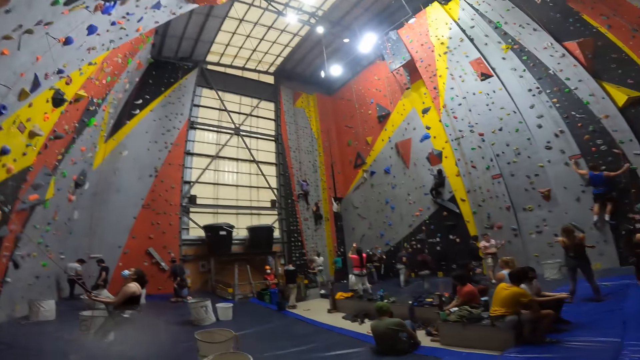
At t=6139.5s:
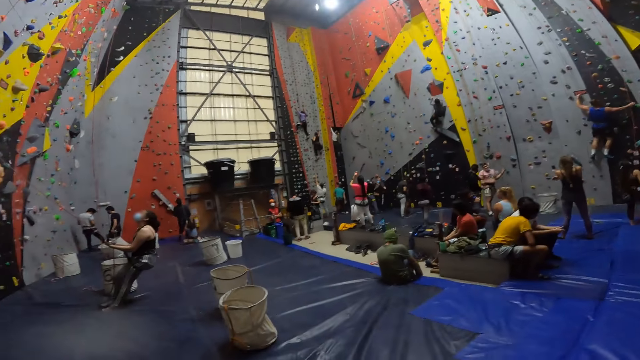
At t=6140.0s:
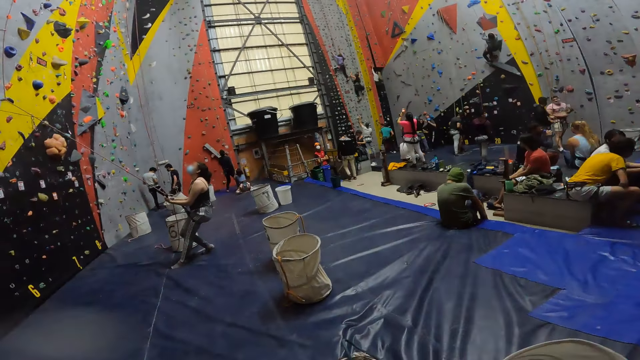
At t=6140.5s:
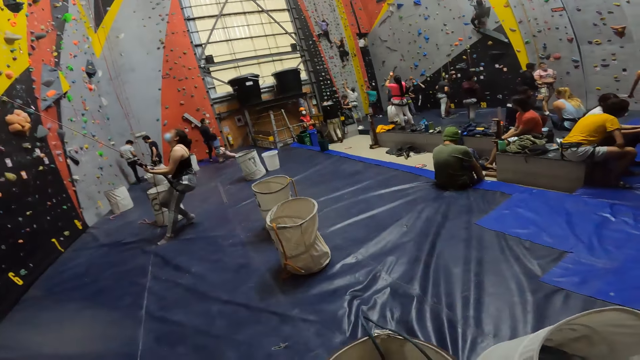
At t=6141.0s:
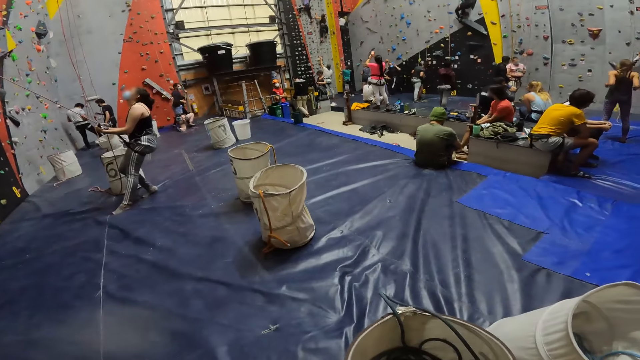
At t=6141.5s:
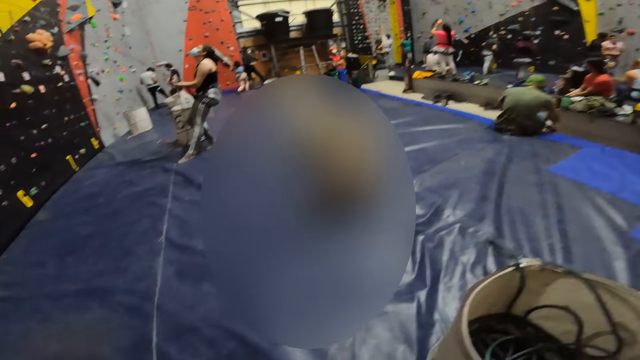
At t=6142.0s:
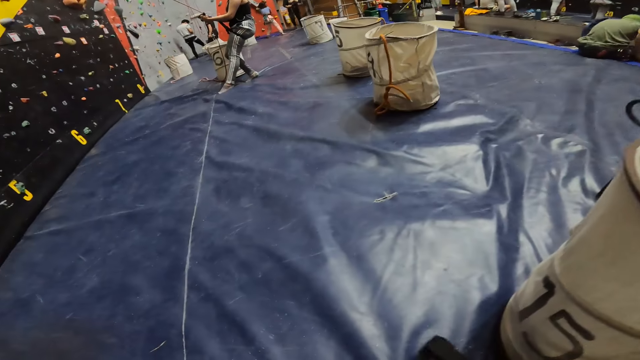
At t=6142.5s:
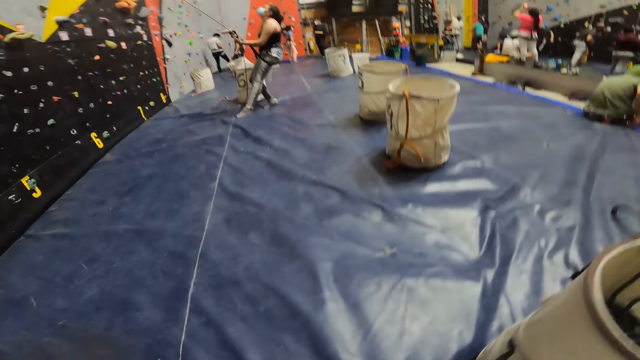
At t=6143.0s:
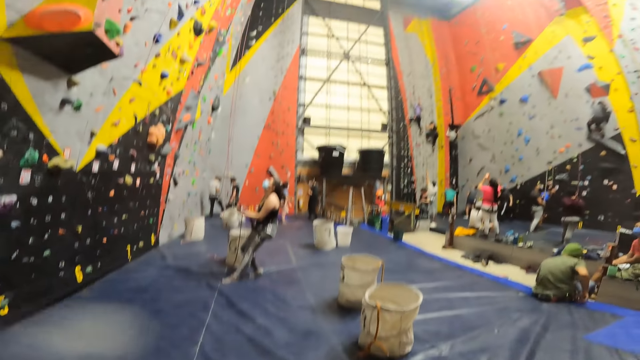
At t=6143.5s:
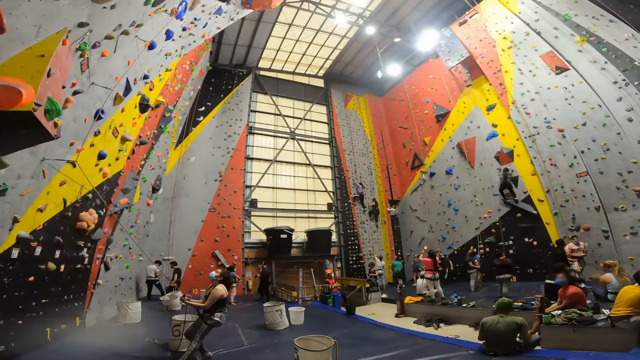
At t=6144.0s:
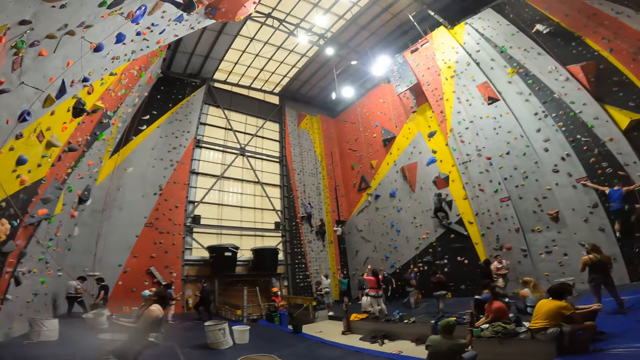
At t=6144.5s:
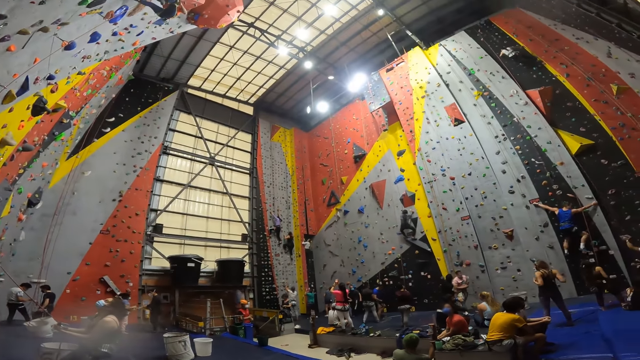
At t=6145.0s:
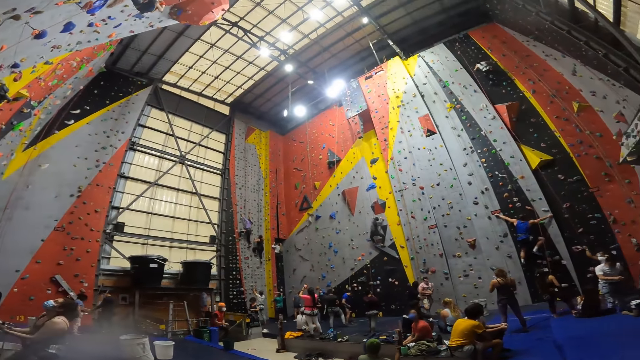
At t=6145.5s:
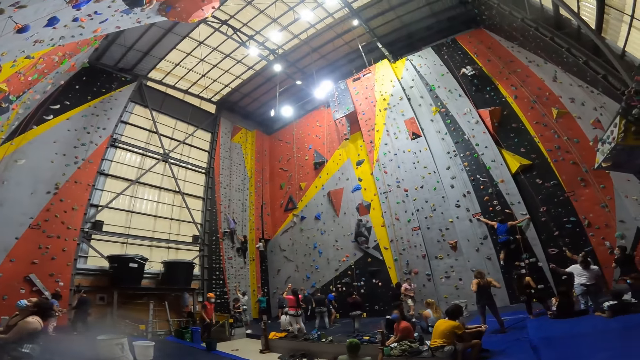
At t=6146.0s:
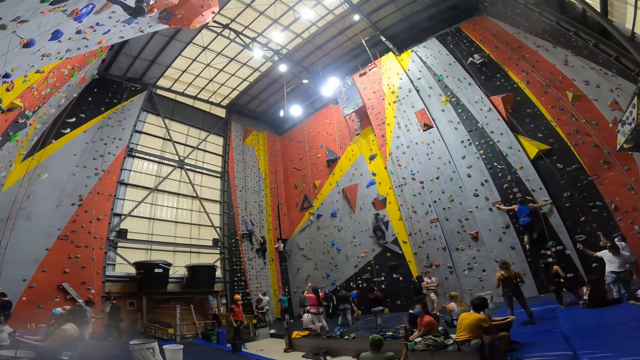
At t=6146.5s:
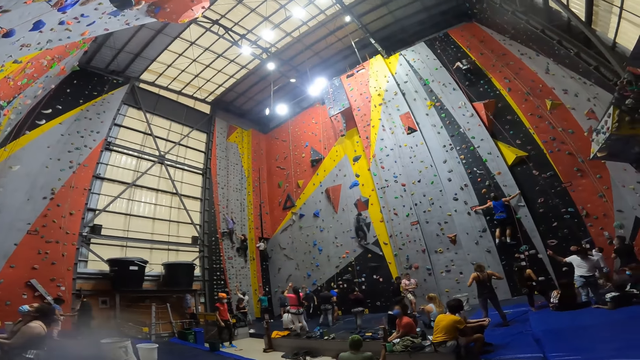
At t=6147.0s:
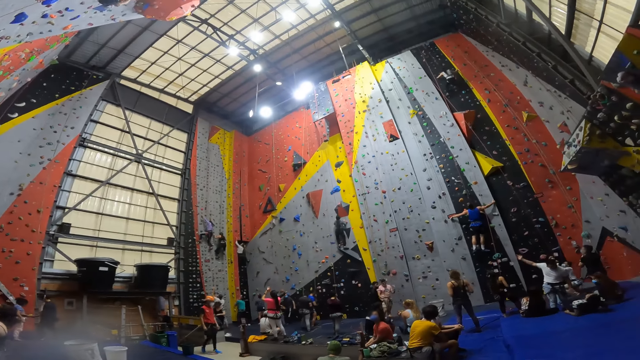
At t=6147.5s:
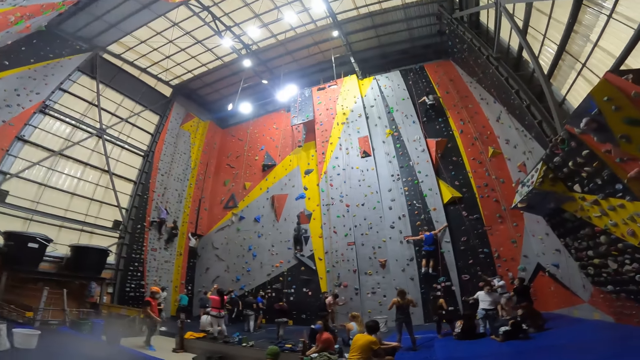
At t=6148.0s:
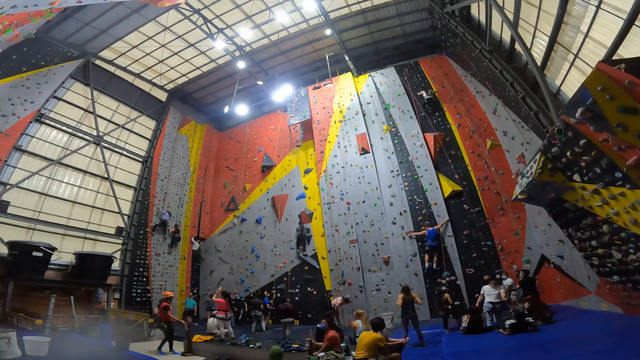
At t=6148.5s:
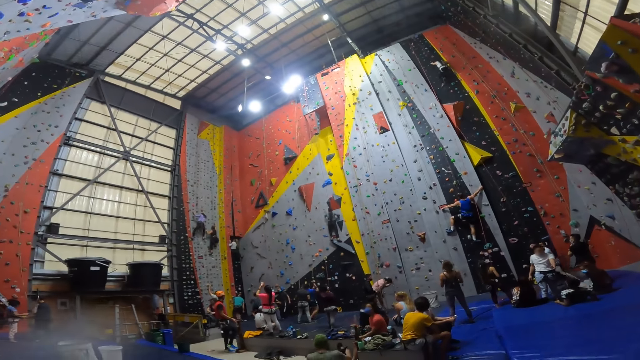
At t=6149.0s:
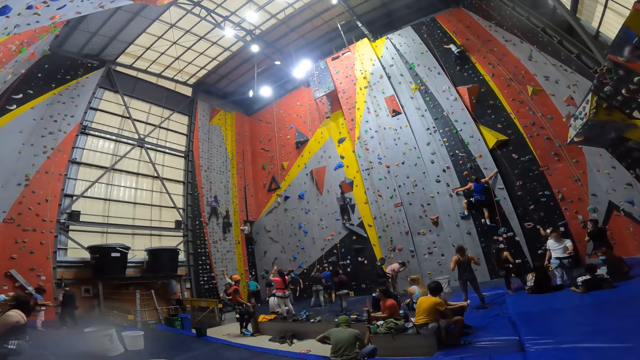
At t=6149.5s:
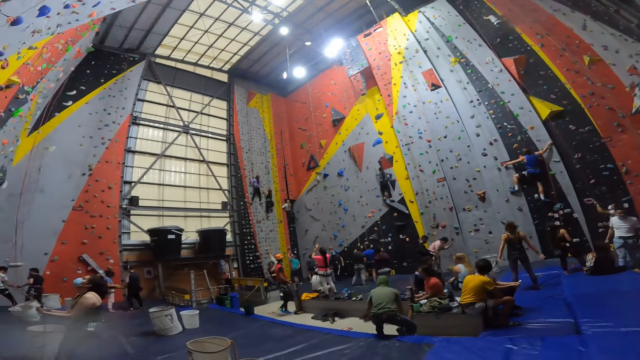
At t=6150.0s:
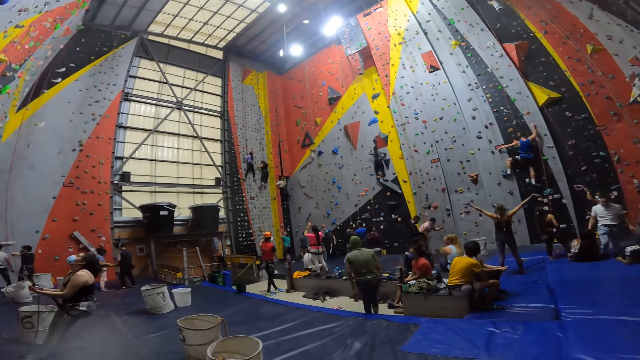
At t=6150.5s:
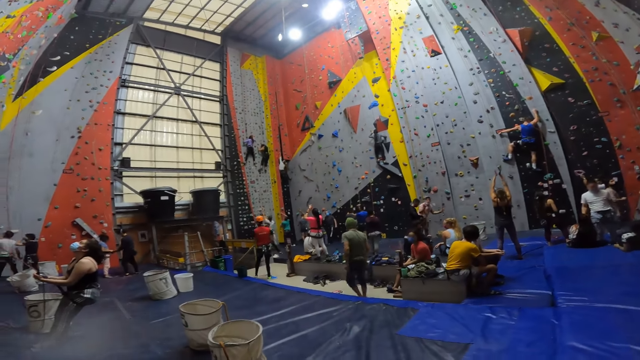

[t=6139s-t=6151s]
A person sits on a platform and unties shoes. Another person moves on the rope. Another person holds the rope. Another person climbs on the wall. Another person climbs the wall. Another person walks across a room. Another person interacts with another person. Another person moves on the ground. Another person walks to another person. The first person walks across the room.

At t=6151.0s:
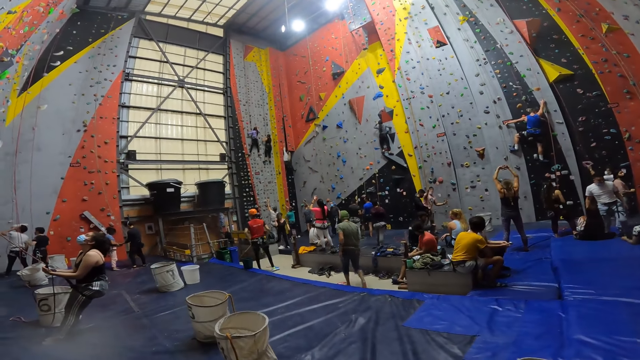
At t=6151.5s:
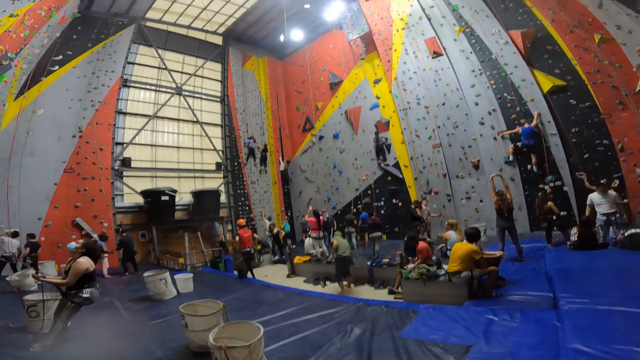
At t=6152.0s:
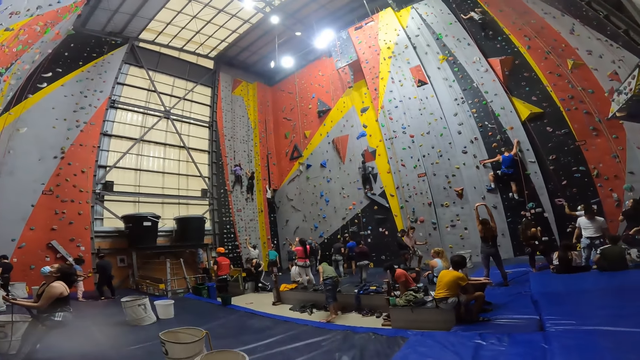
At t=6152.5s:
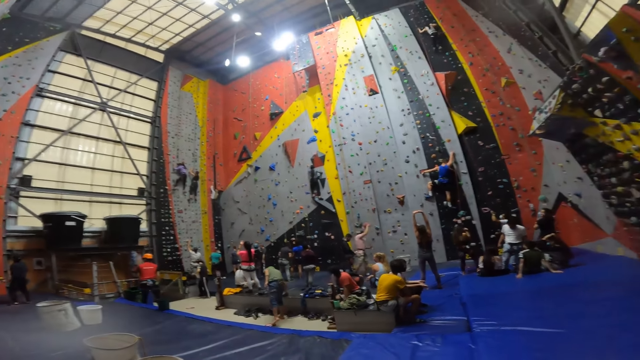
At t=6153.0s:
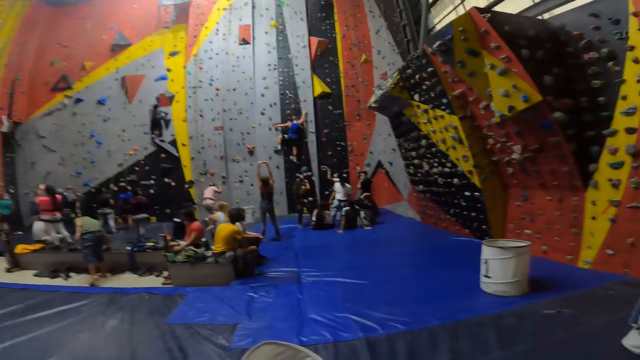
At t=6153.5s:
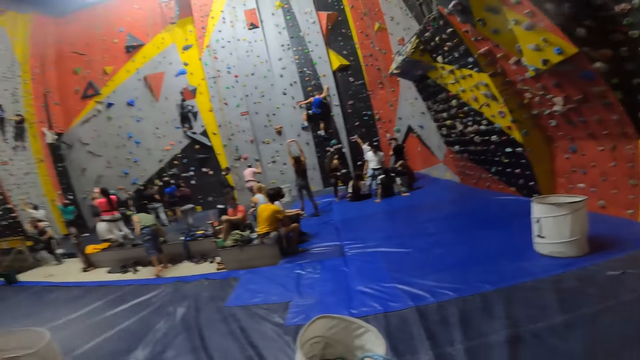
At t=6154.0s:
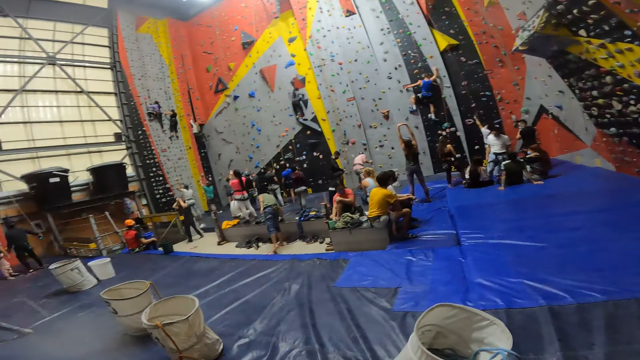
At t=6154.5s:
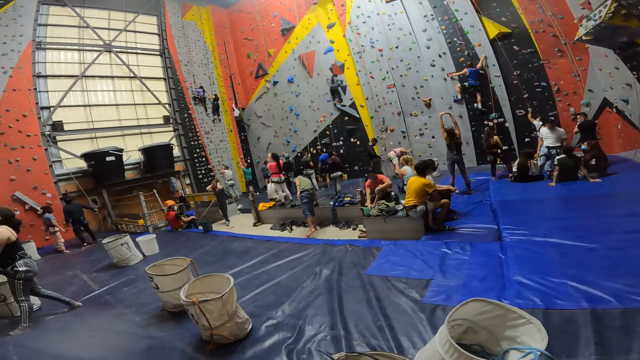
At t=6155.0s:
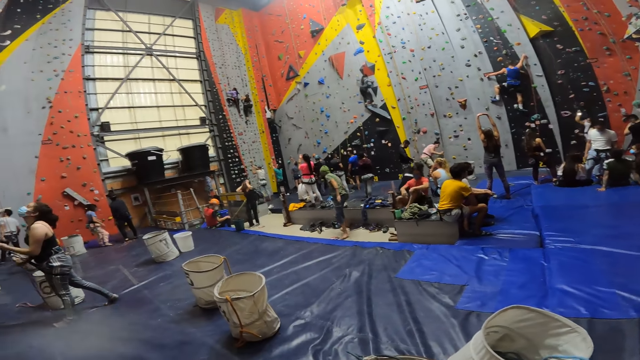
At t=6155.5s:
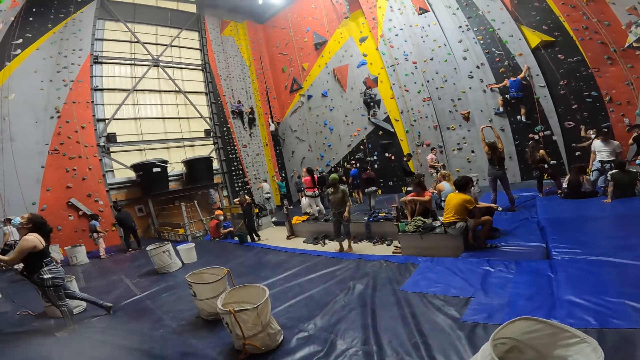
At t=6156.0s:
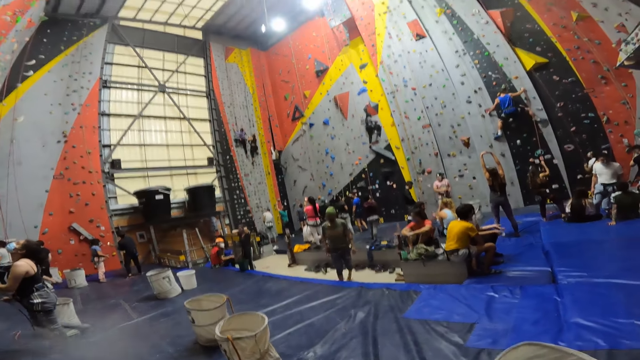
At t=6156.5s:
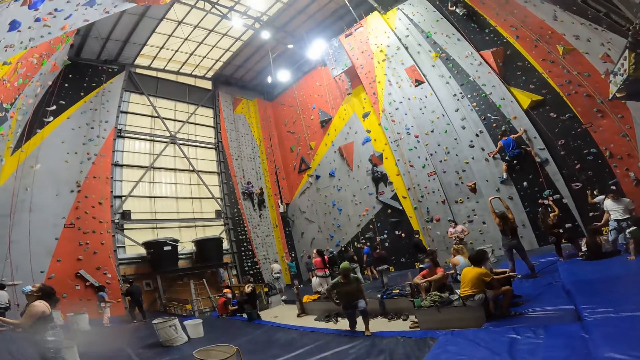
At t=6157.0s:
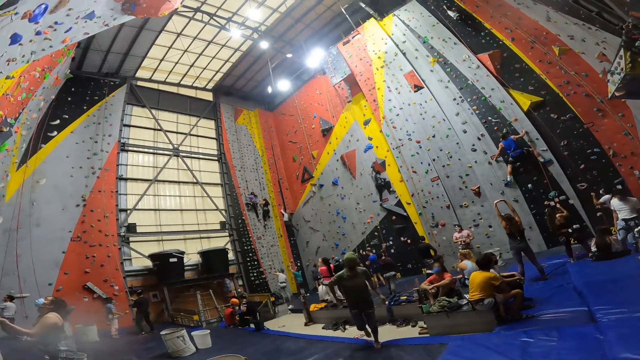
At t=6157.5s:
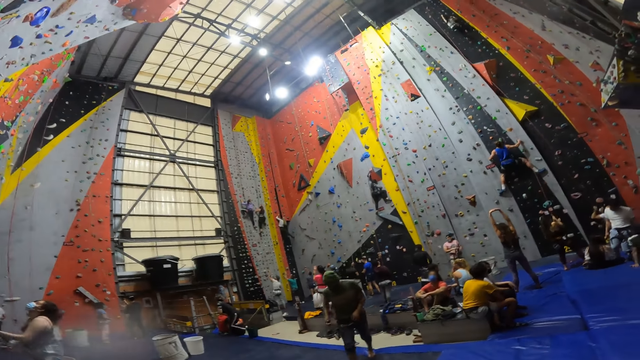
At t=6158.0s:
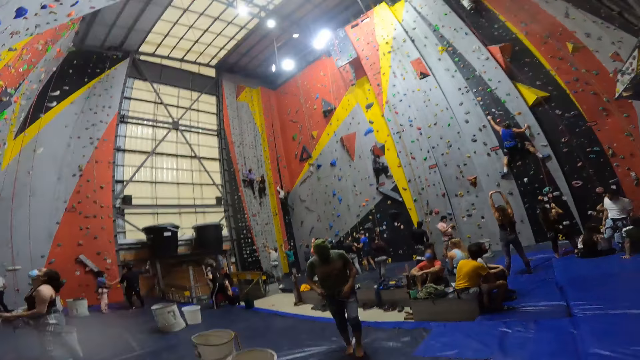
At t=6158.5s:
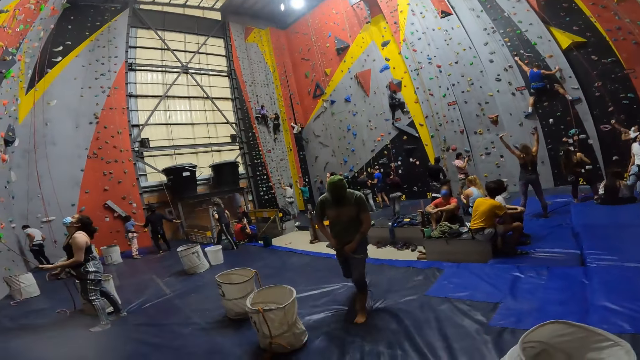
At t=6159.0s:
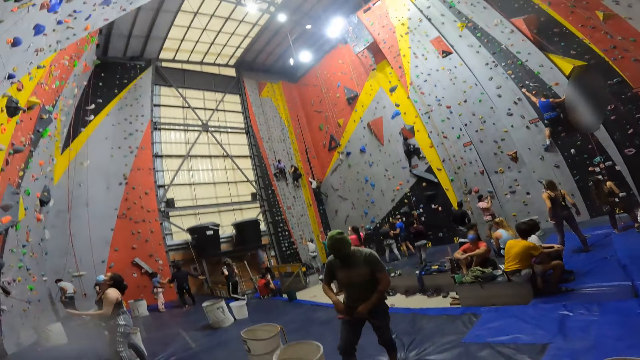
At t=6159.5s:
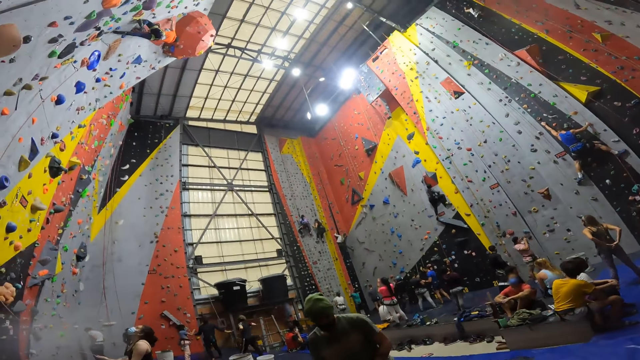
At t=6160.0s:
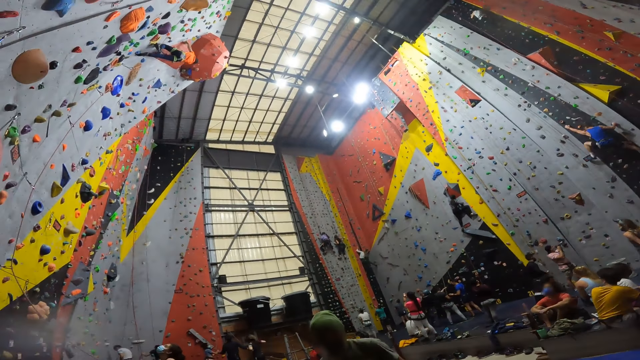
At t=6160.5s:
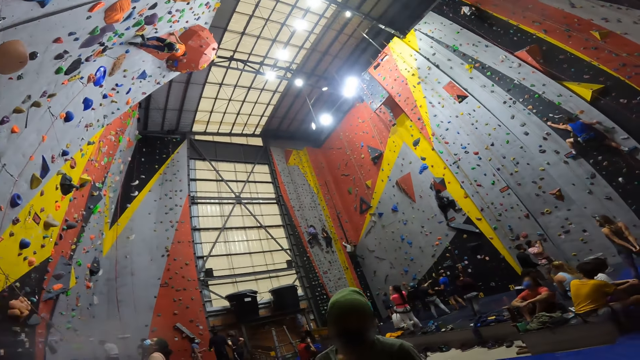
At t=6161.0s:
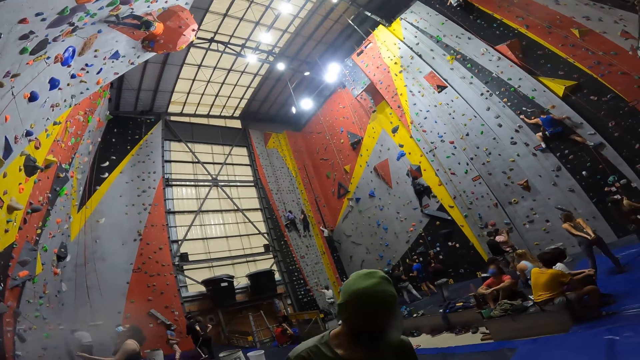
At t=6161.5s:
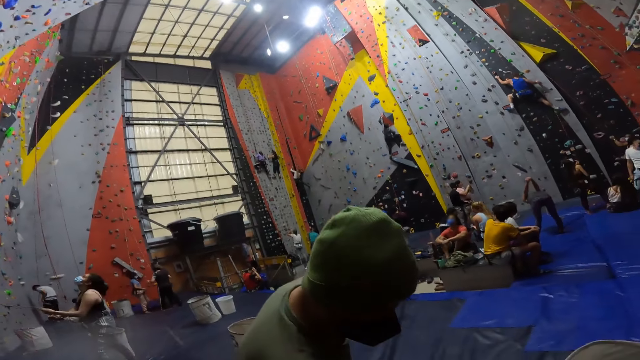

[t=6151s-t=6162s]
A person walks towards the wall. Another person moves the hand on the wall. Another person puts something down. Another person sits on a platform. Another person moves on the ground. Another person climbs the wall. The person on the platform walks towards the camera wearer. The person who put something down walks back to the camera wearer. Another person moves the hand to the back. Another person climbs on the wall.
